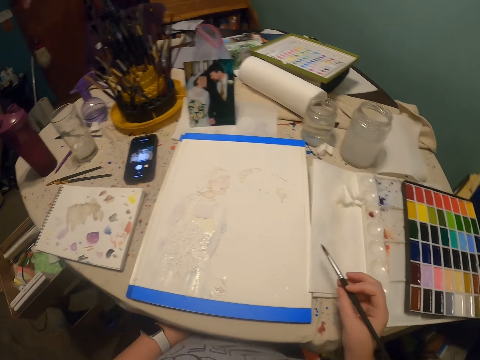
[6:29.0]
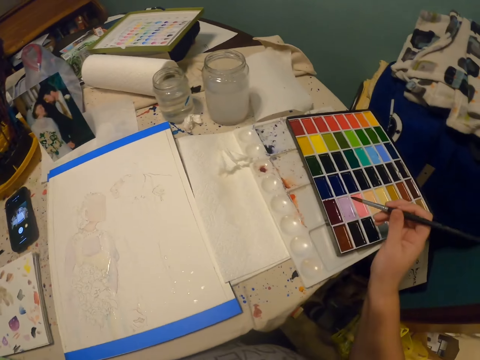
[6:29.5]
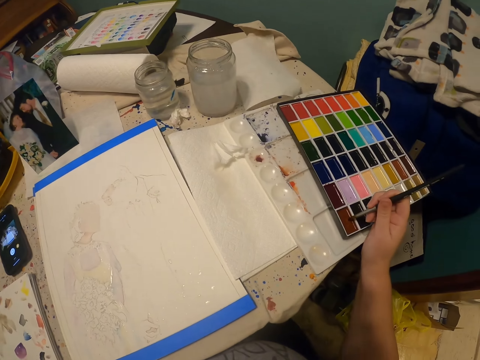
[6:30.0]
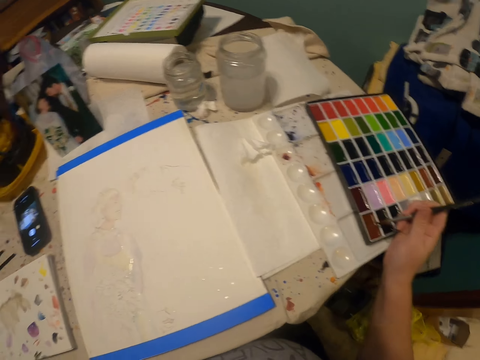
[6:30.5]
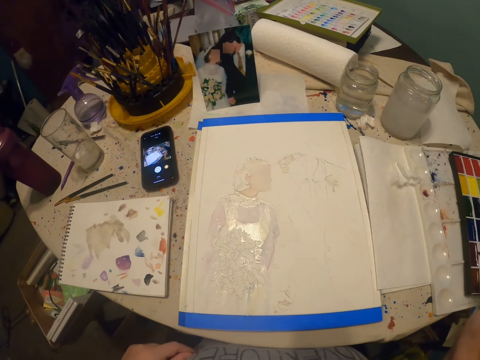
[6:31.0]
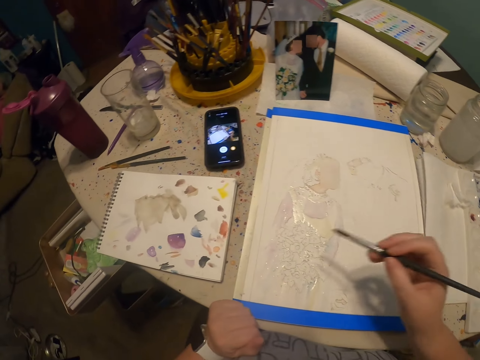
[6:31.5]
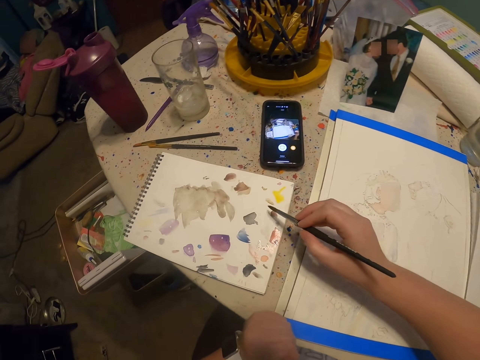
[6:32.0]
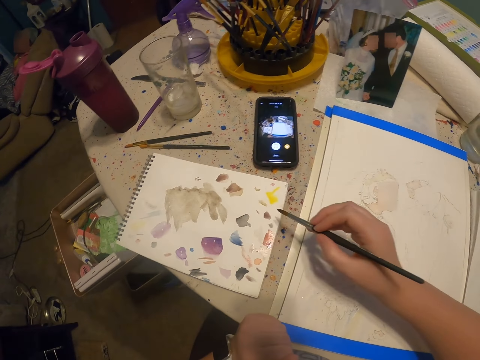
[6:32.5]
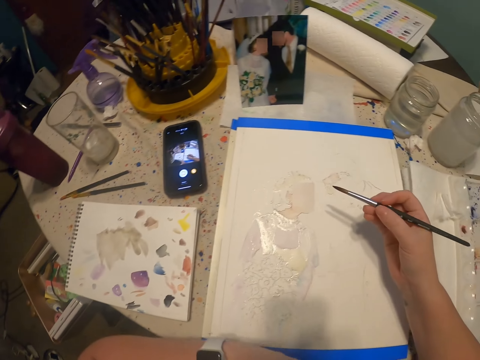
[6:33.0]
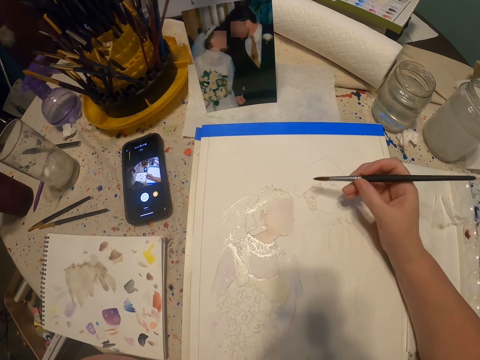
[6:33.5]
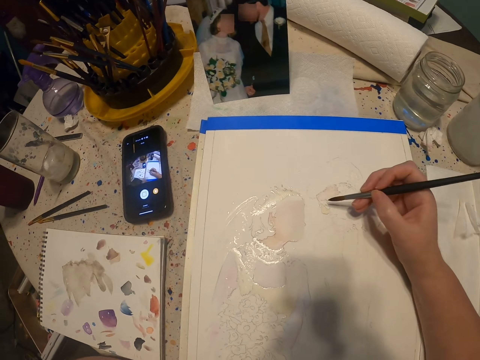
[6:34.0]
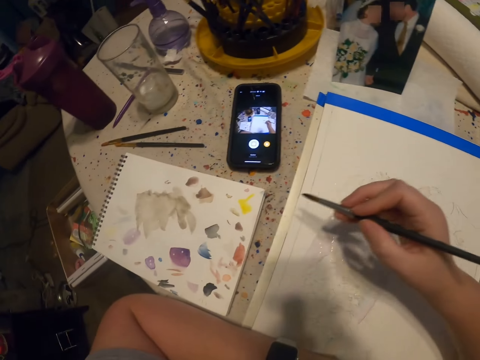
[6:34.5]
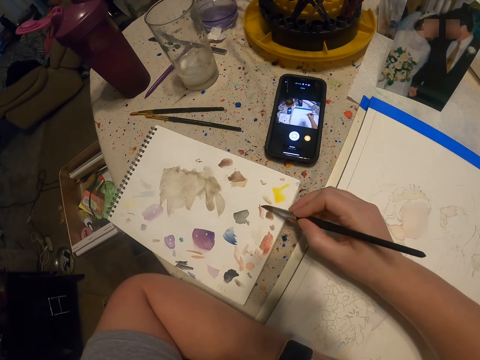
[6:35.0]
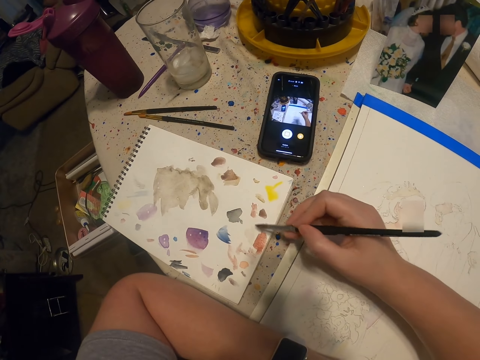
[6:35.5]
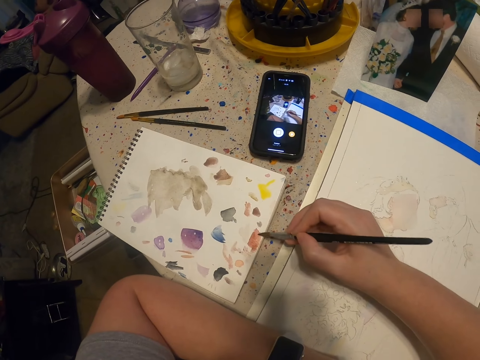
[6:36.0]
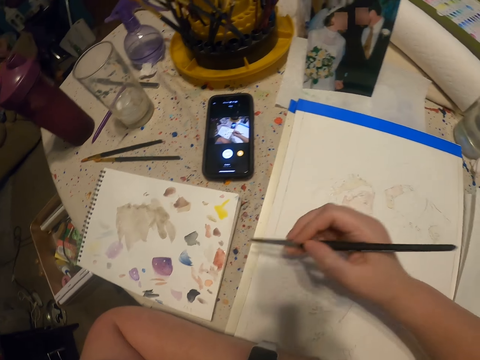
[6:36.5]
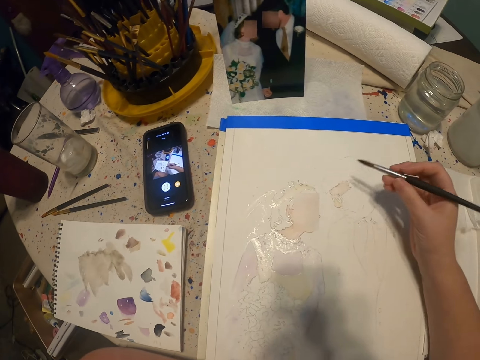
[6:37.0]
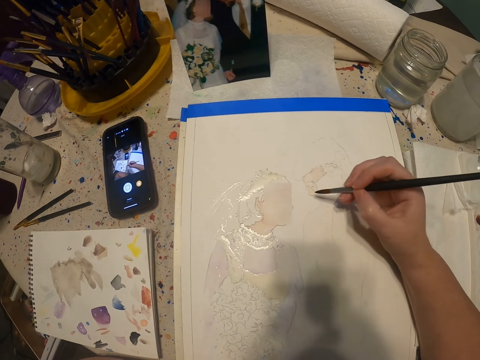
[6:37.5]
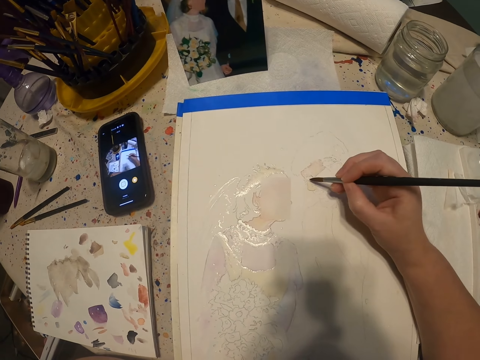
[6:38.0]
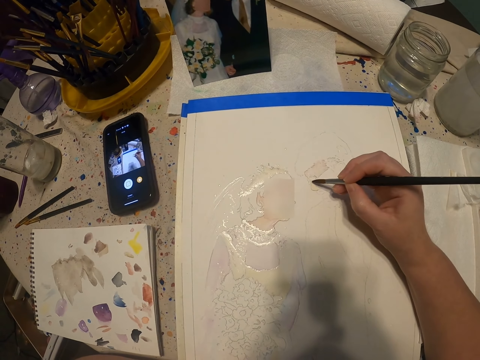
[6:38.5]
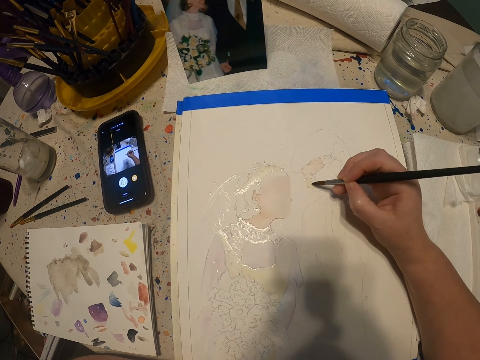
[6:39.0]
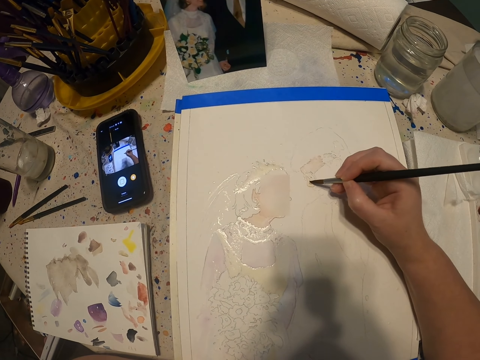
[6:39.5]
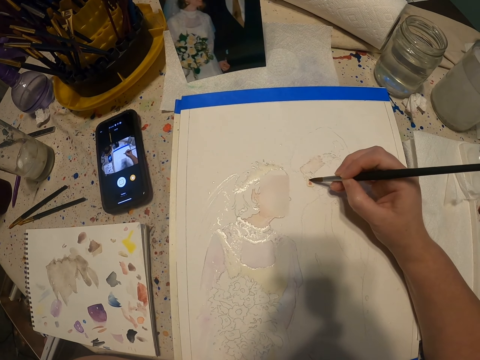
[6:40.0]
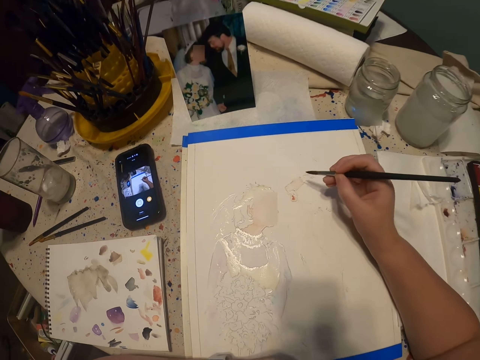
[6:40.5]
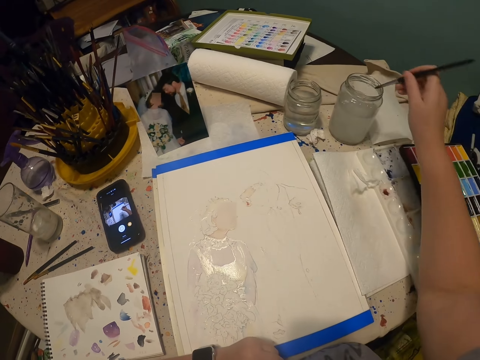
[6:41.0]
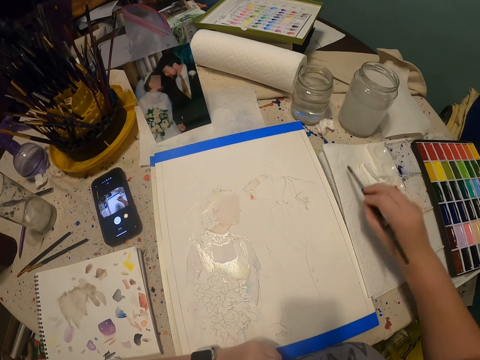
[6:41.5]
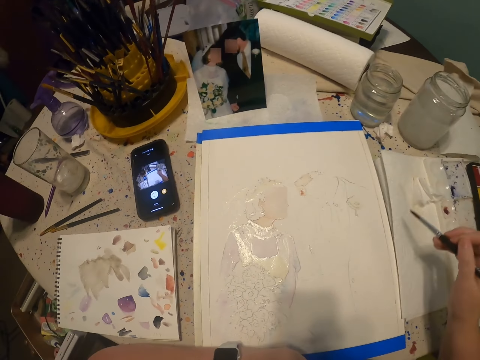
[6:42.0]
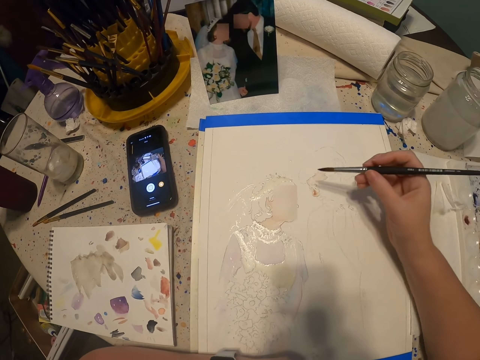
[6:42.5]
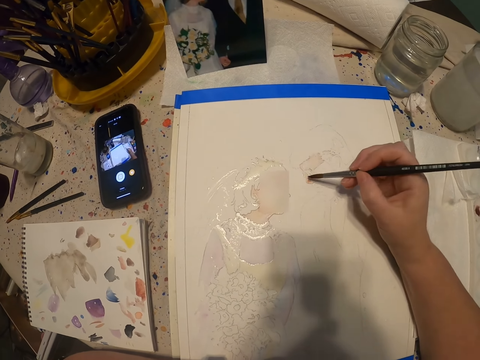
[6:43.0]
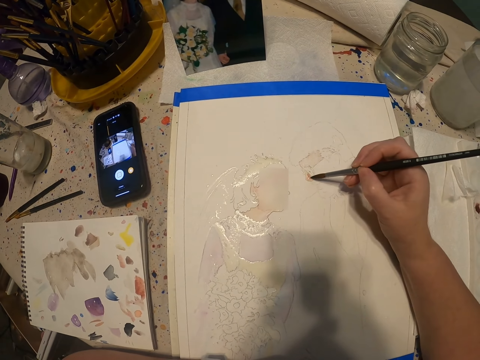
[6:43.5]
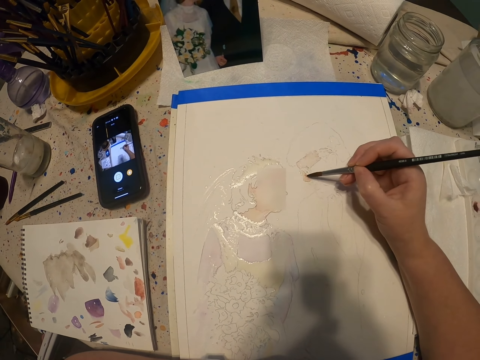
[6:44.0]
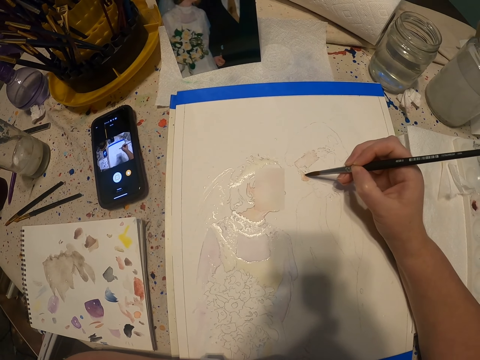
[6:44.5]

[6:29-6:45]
The camera wearer rubs the paint brush on the paint. They rub the paint brush on the book. They paint with the paint brush. They rub the paint brush on the book. They paint the drawing with the paint brush. They dip the paint brush in water. They rub the paint brush on the paper. They paint with the paint brush on the drawing.

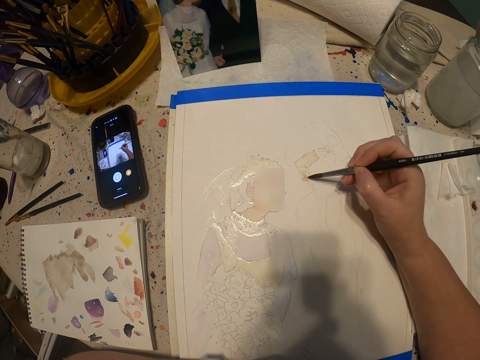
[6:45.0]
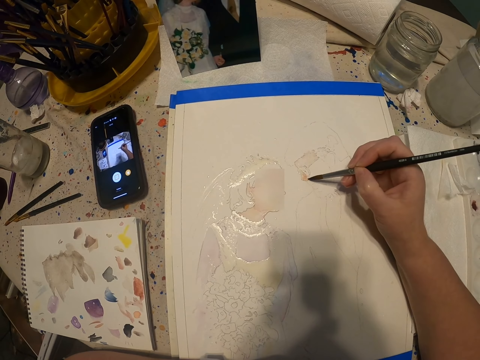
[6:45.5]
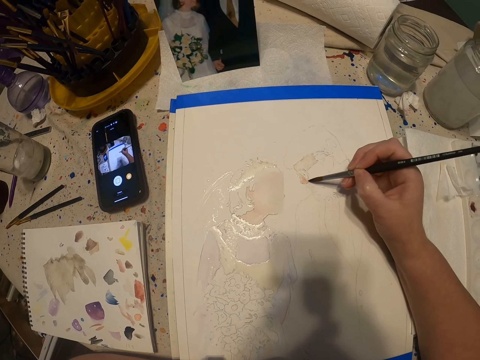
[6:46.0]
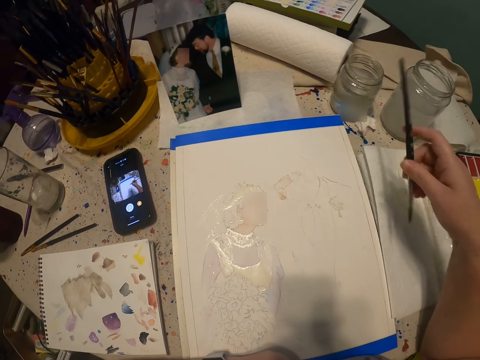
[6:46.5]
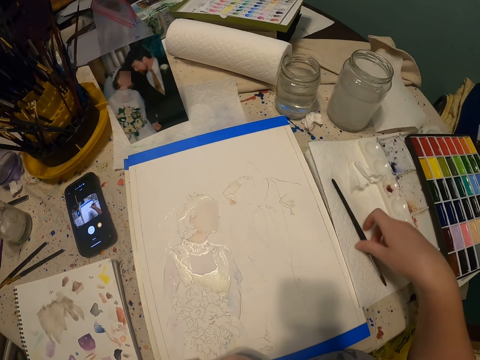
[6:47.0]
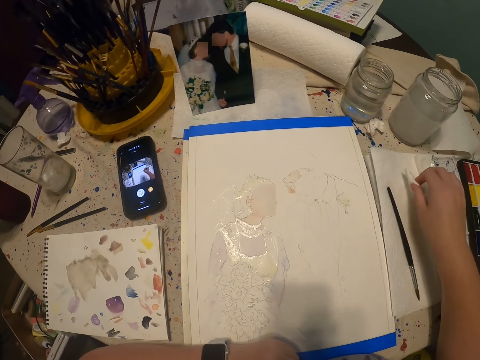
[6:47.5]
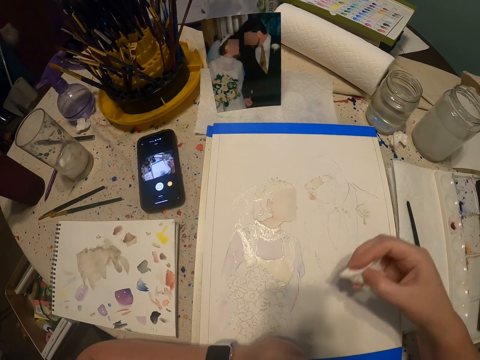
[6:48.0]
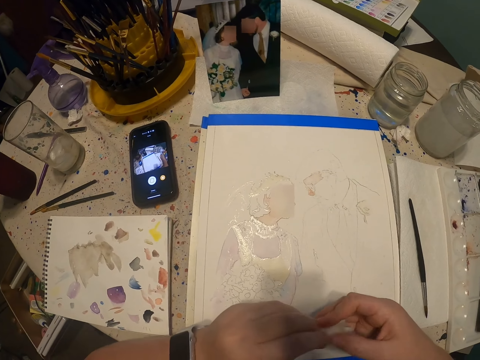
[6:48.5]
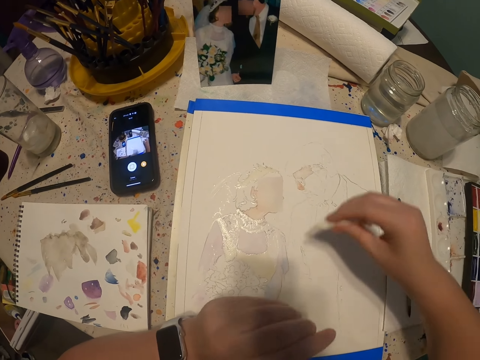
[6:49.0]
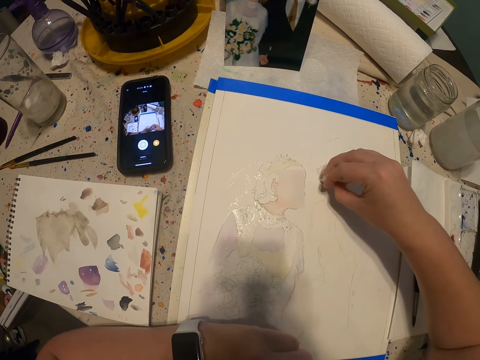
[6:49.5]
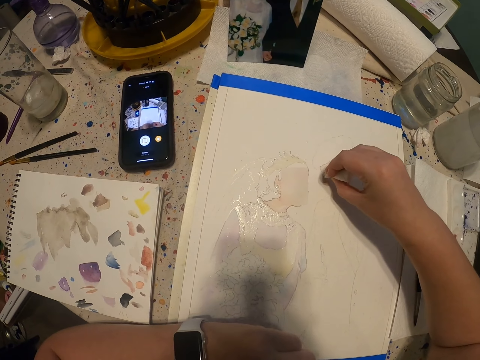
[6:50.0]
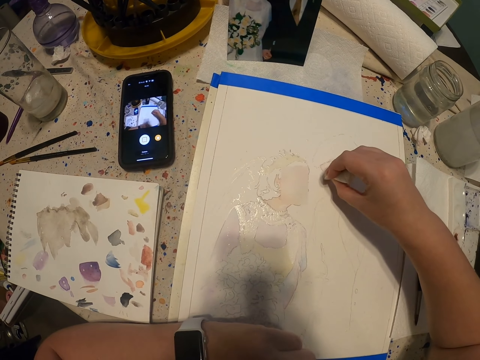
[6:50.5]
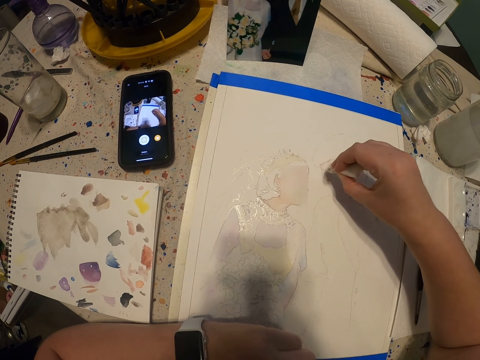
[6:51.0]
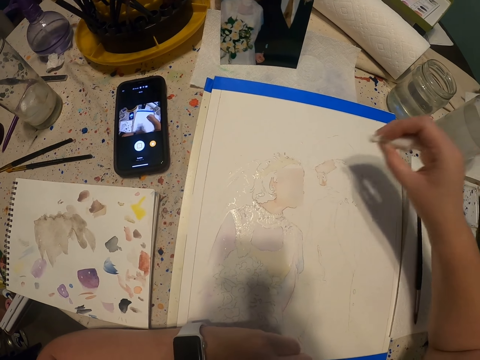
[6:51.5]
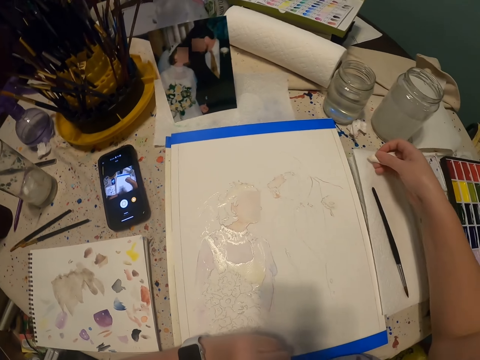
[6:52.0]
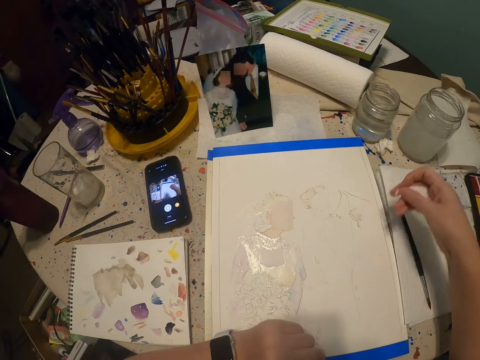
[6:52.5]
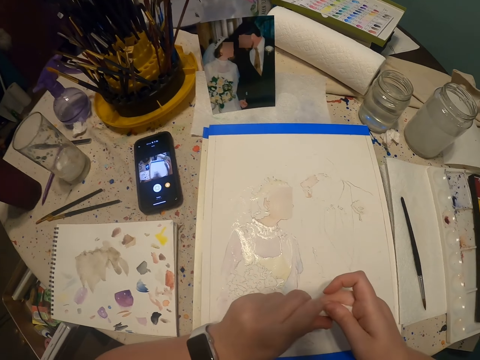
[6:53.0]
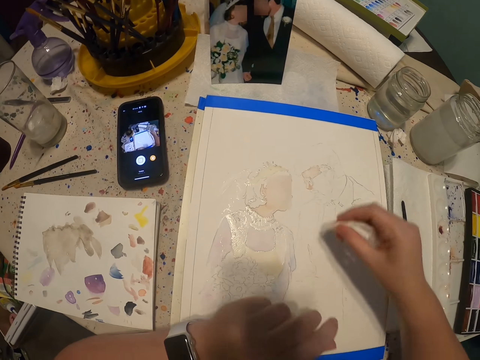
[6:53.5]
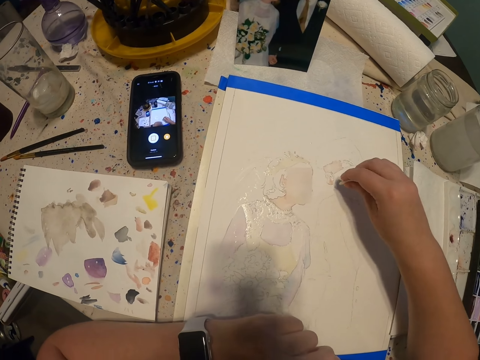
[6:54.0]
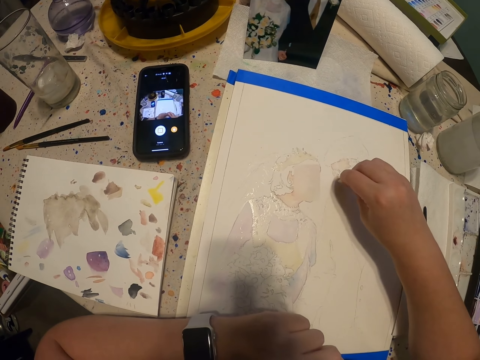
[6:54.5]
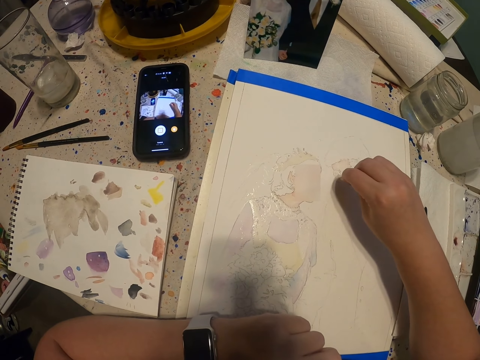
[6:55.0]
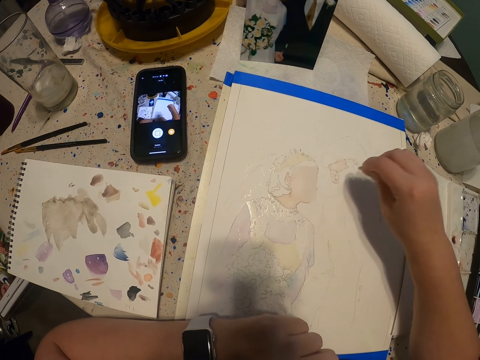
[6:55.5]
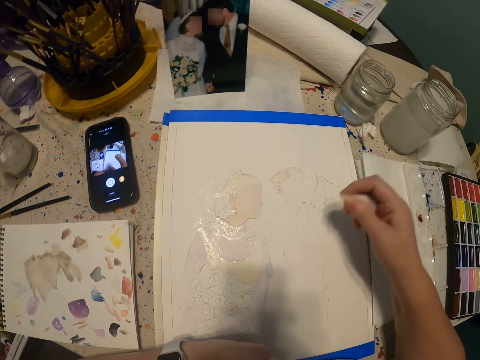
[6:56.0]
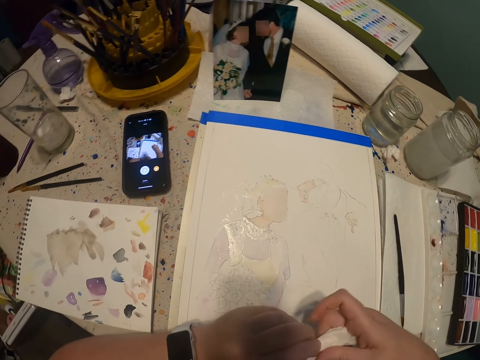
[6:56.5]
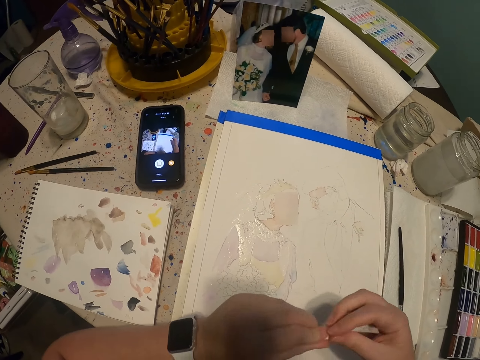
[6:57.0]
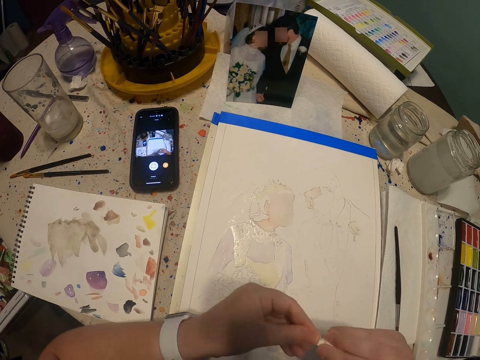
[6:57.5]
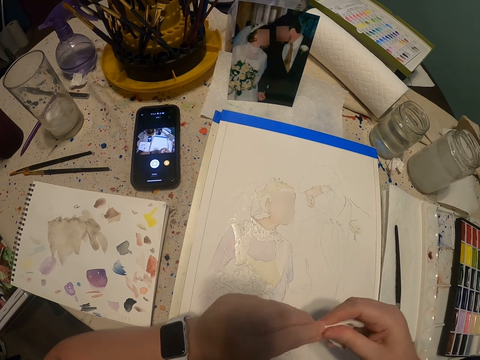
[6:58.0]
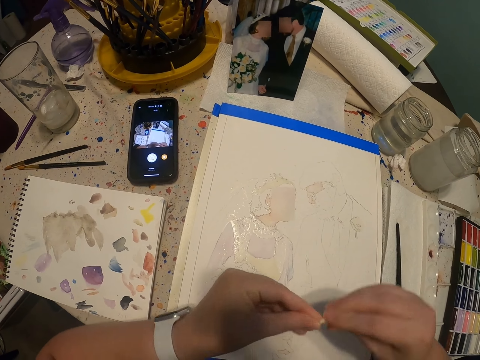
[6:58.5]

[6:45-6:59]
The camera wearer places the brush on the paper towel. They pick up the piece of paper towel or tissue. They touch the tissue. They fold the paper towel. They dab the paper towel on the paint. They move the hand. They look at the painting. They fold the paper towel. They touch the tissue. They wipe the paint with the tissue. They fold the tissue.
